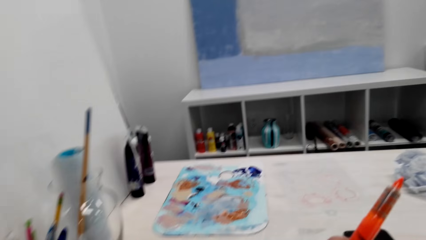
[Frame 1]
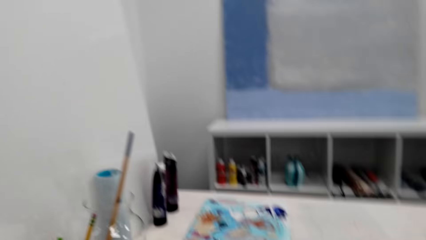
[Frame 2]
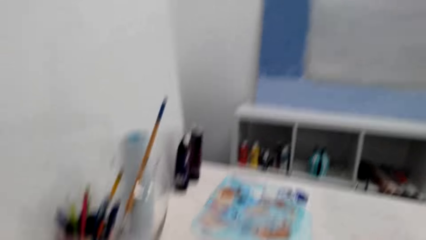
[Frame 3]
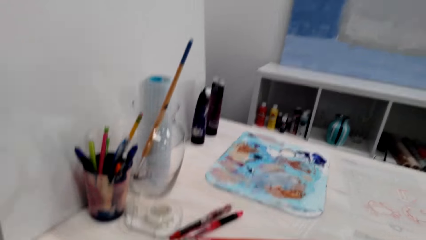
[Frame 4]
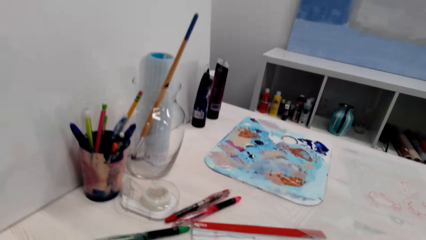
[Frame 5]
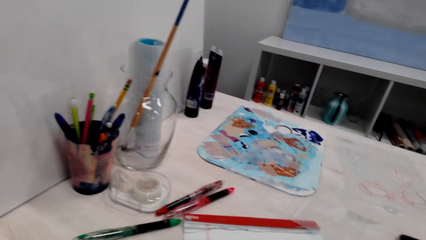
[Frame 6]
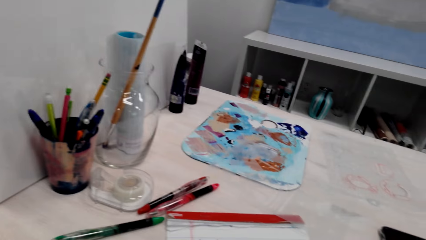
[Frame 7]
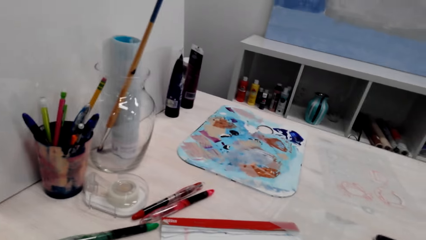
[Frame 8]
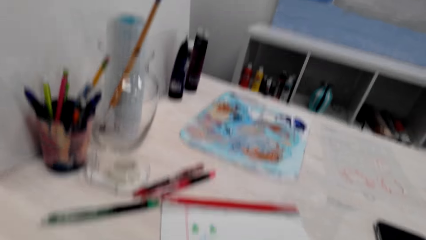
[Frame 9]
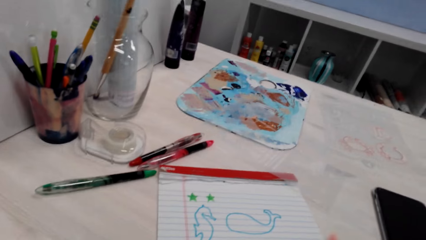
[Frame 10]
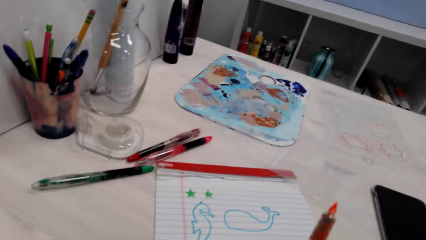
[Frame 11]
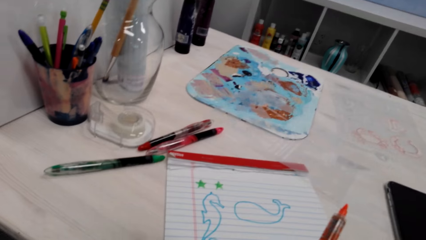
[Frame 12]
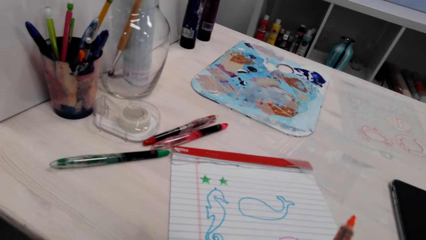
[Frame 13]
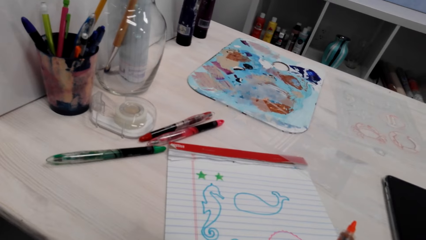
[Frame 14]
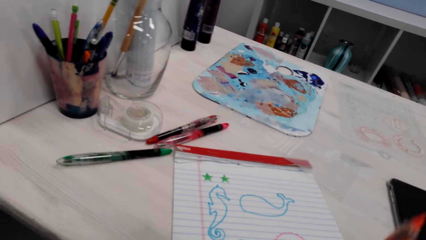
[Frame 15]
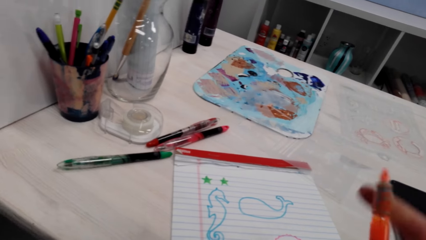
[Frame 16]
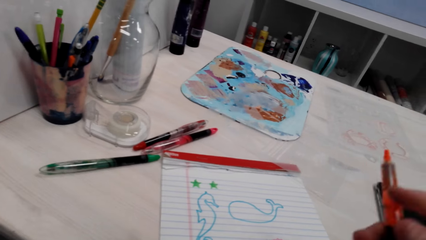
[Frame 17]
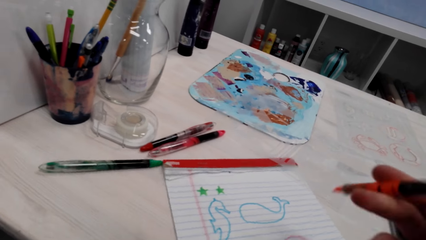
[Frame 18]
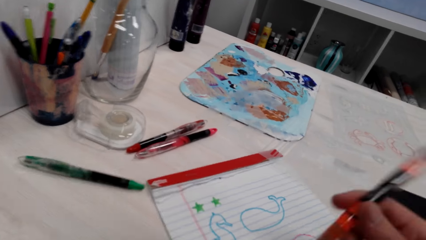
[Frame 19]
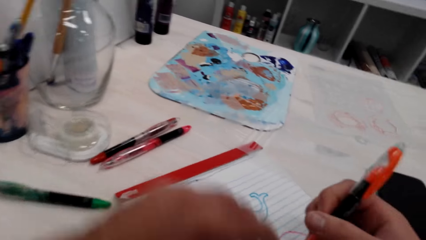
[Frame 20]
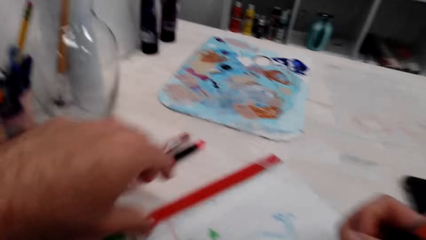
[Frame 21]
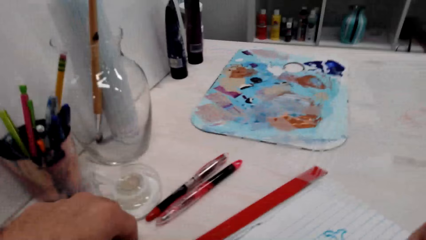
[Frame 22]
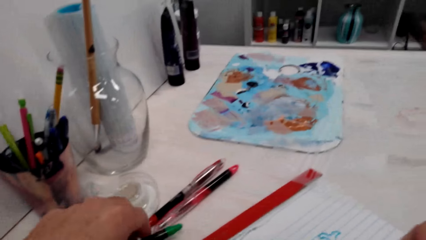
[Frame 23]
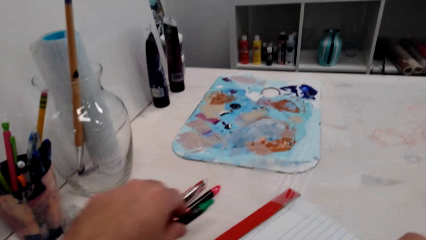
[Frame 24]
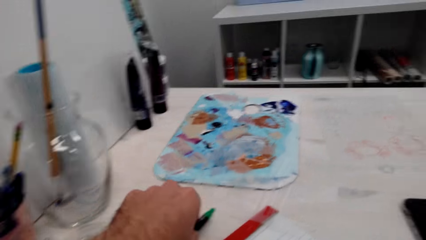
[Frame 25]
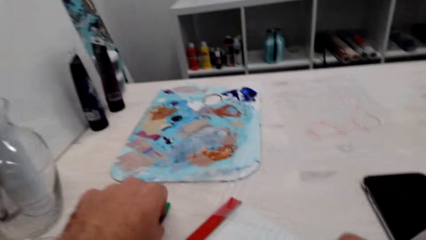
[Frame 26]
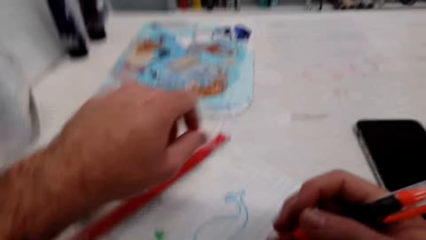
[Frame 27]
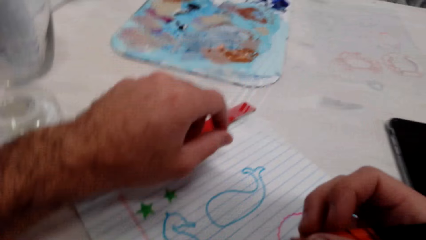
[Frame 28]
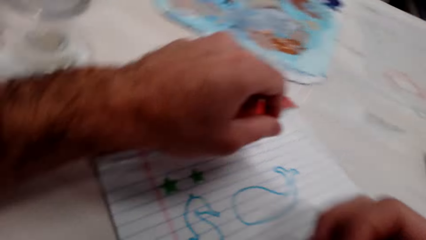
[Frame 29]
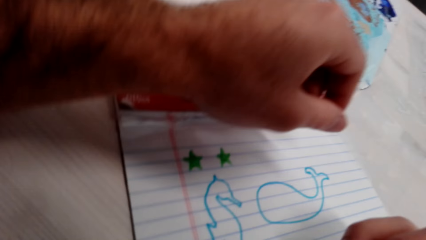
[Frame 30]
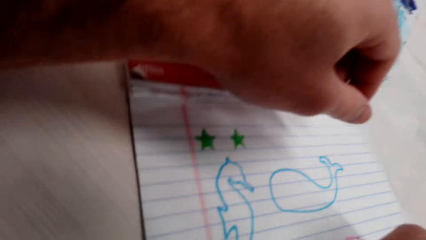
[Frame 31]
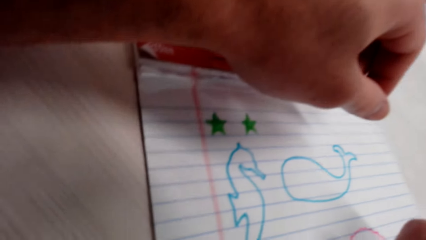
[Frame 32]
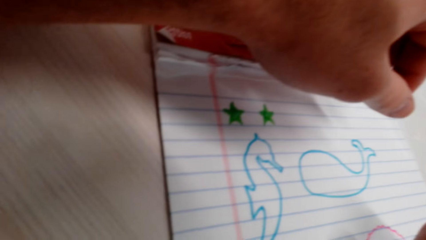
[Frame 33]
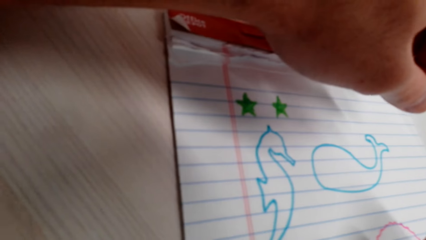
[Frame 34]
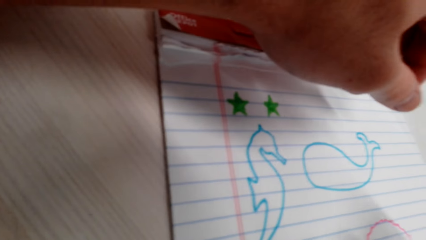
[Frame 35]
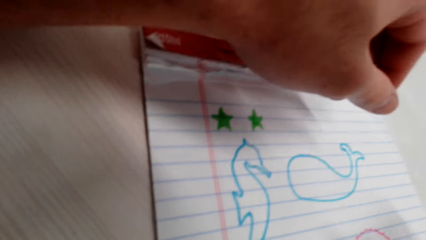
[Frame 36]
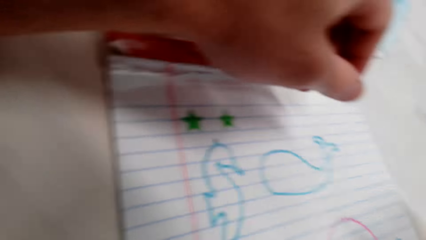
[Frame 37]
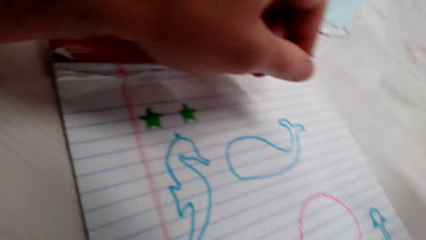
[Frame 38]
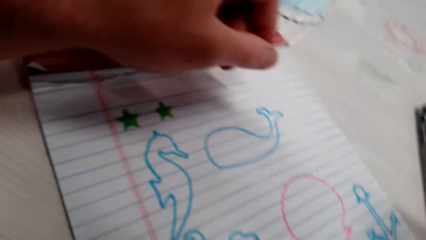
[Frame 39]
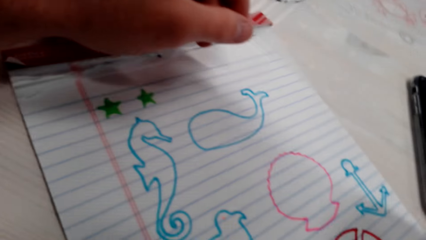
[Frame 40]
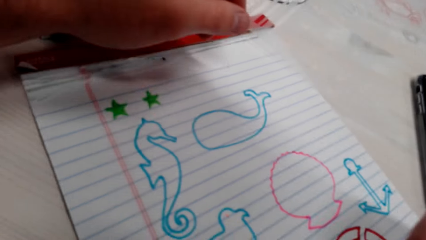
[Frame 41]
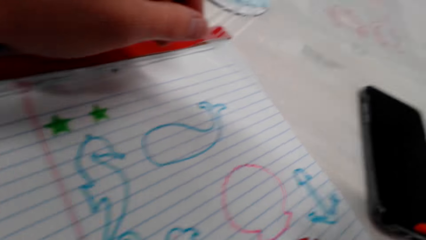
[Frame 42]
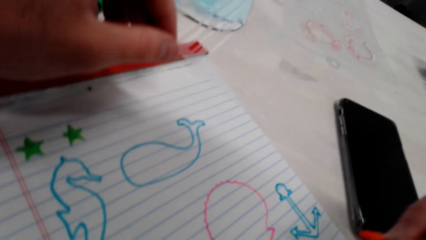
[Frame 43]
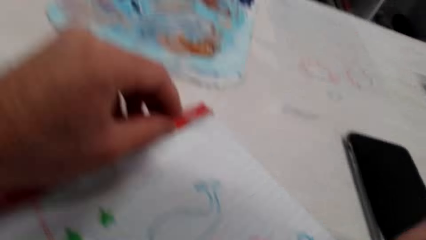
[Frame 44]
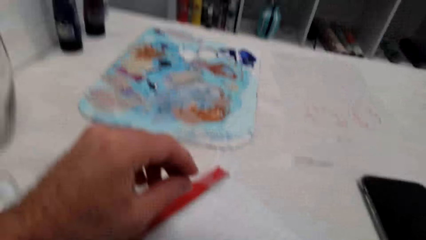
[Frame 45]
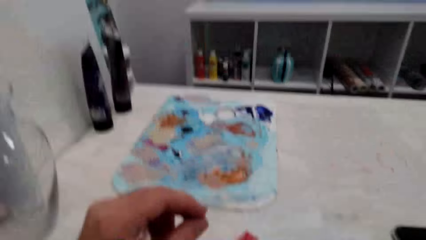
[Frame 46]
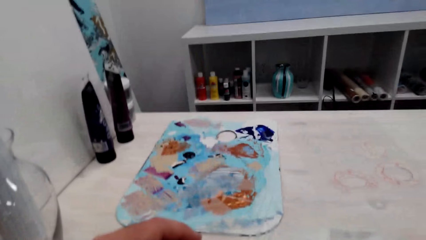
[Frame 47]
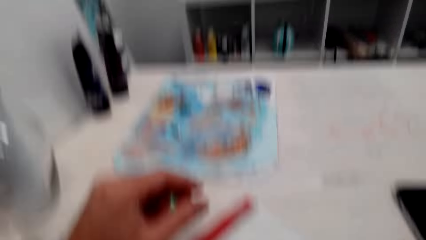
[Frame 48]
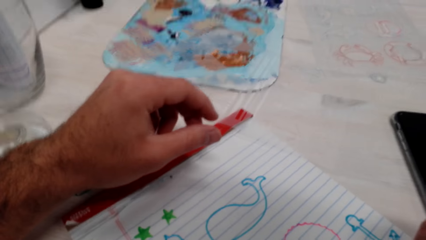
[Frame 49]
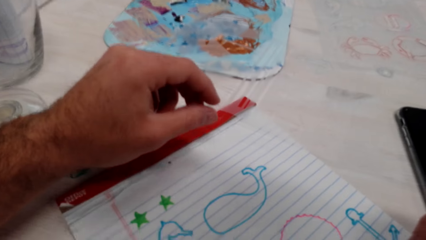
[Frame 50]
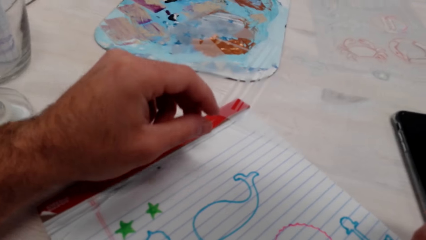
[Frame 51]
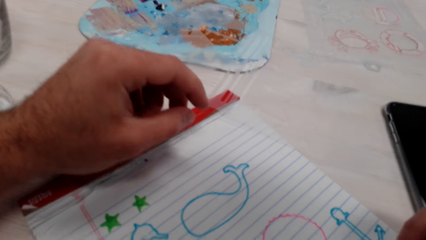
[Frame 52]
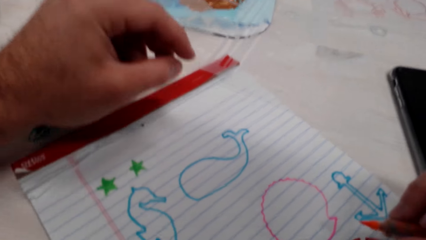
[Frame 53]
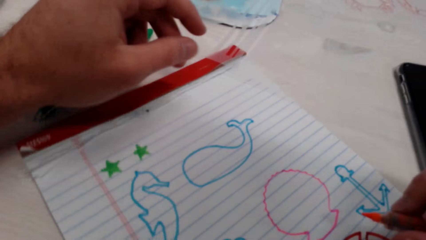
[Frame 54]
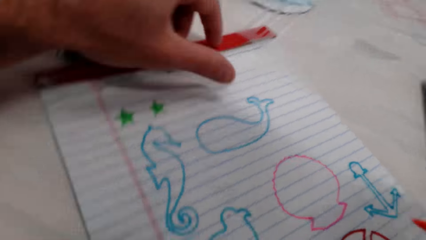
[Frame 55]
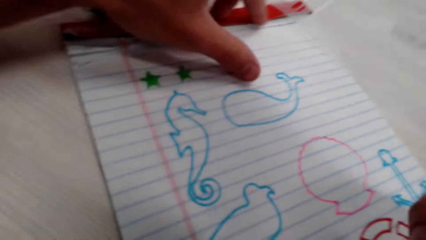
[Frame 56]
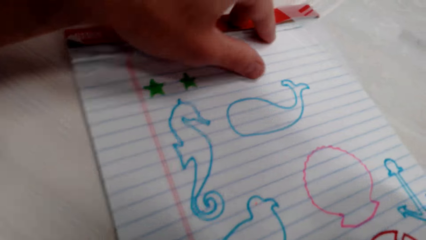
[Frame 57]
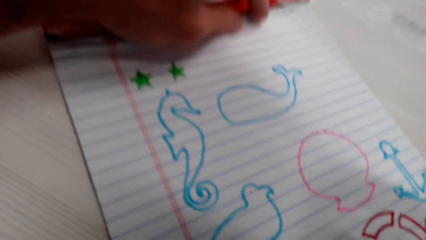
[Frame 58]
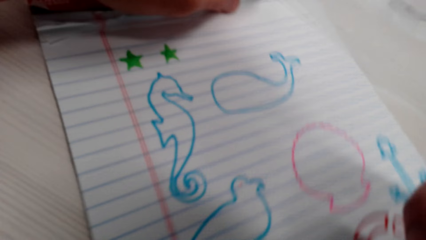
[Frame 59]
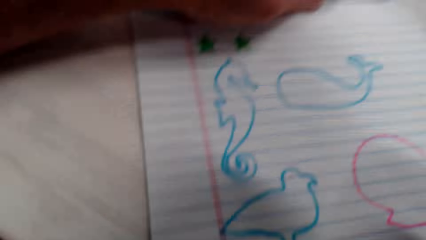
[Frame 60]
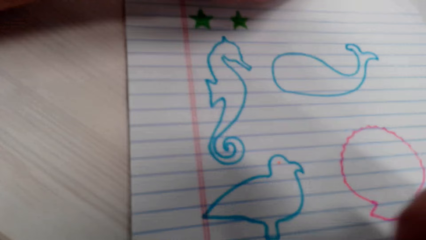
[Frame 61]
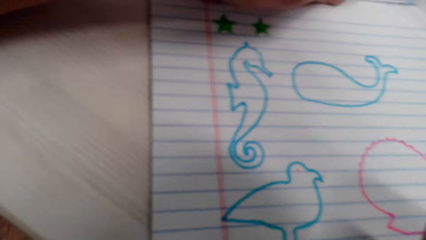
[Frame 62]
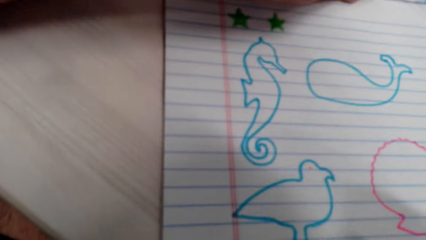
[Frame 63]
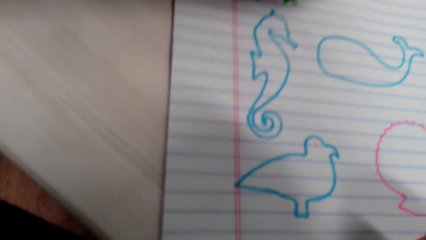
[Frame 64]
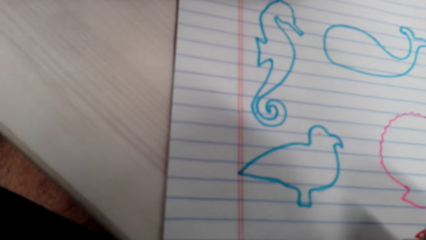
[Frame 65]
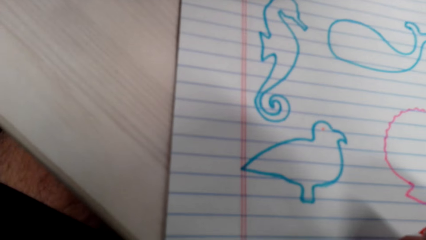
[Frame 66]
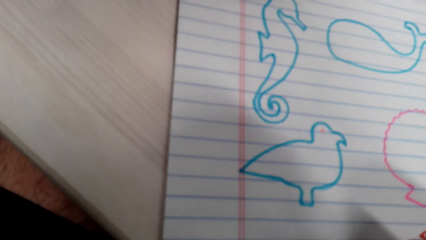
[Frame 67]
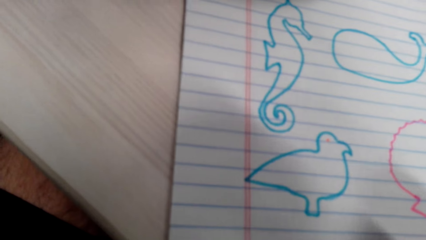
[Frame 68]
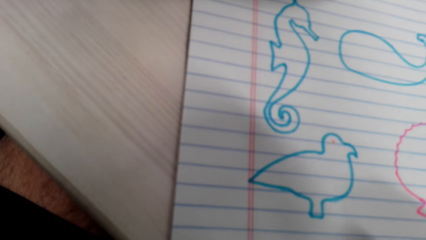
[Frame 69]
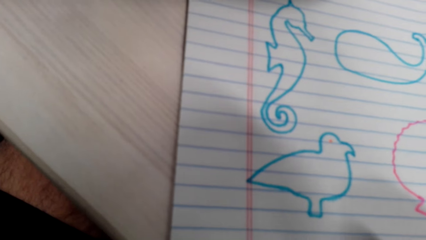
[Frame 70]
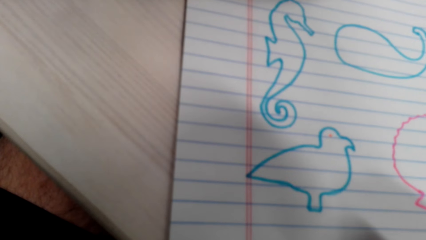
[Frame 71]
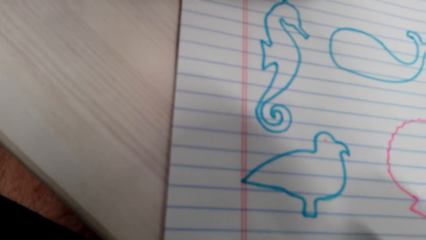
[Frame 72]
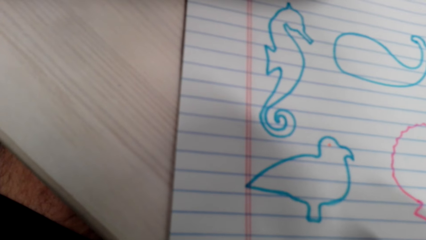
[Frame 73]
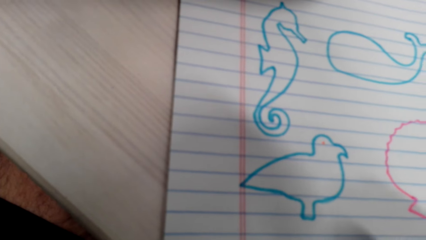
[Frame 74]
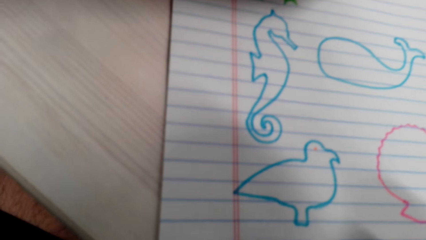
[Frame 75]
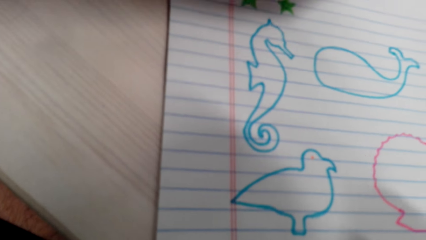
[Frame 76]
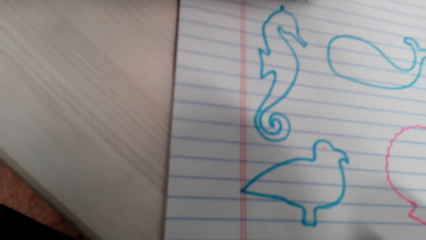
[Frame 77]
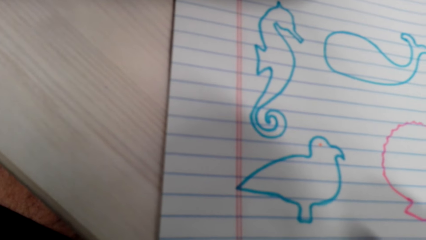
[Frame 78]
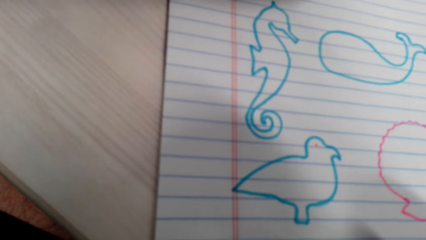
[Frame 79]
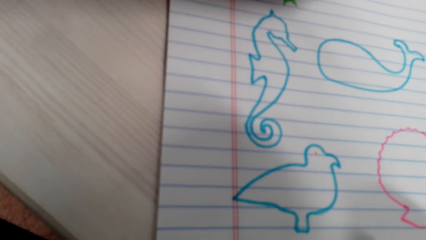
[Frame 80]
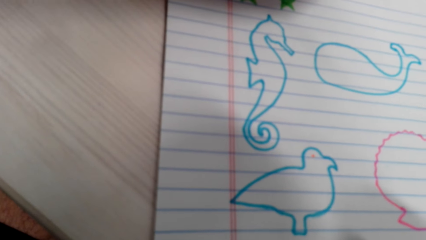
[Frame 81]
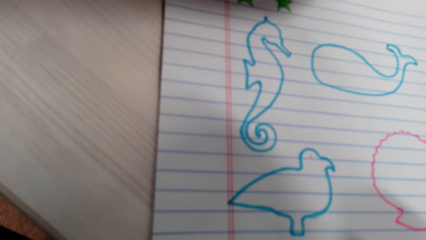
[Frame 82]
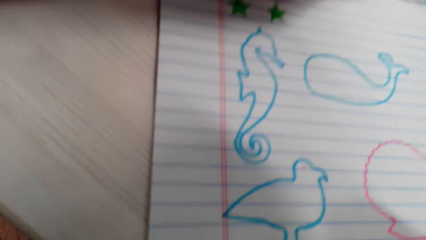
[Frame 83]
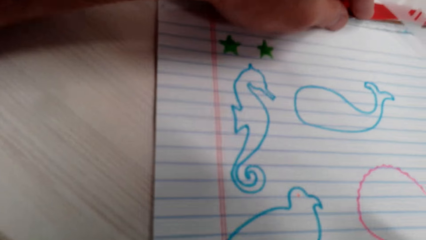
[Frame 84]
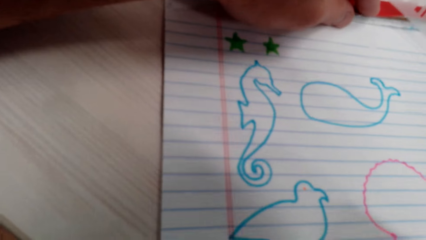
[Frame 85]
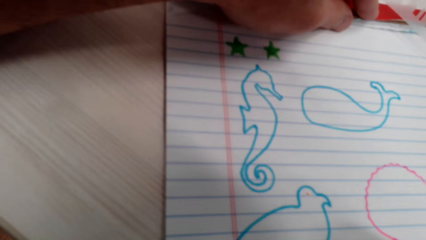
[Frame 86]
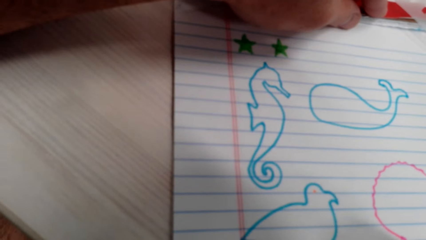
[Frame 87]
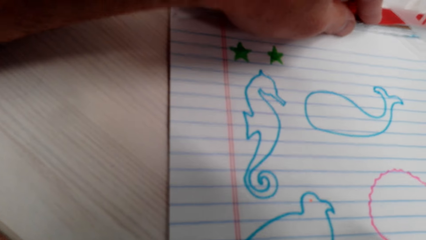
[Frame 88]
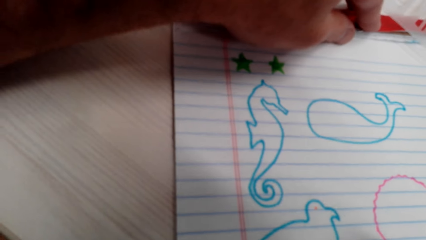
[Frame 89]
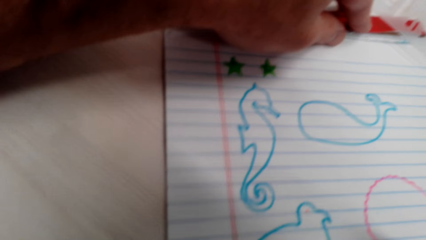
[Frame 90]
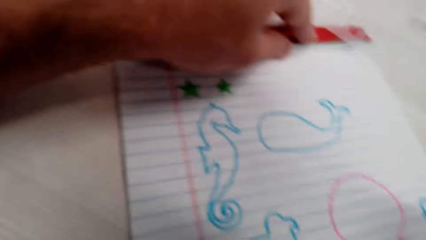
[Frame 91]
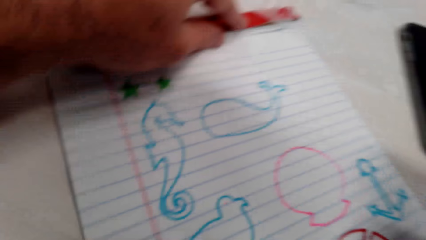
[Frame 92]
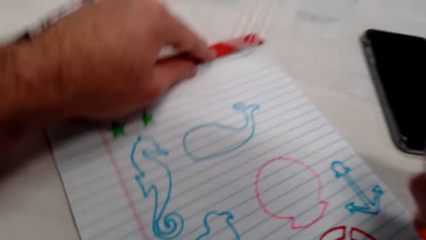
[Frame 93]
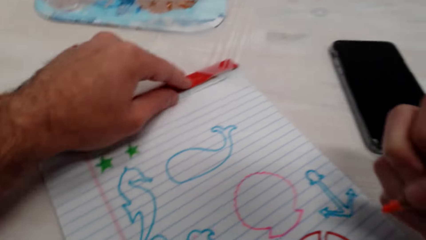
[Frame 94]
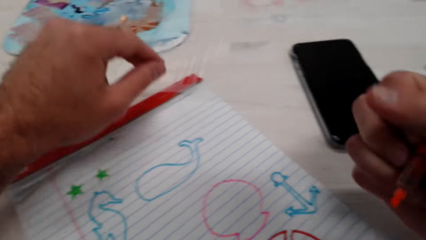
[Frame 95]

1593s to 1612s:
The camera wearer draws on a piece of paper. They look at the drawing picture.
